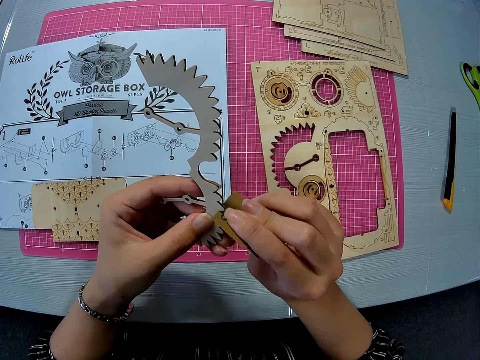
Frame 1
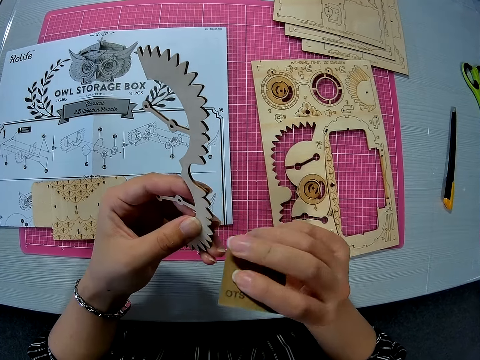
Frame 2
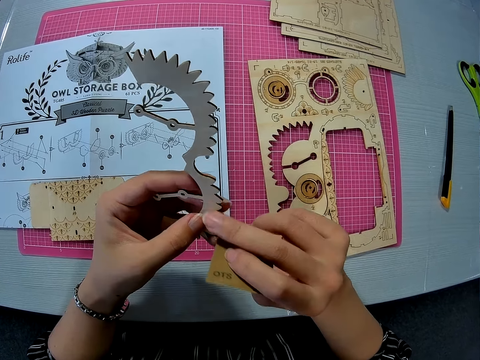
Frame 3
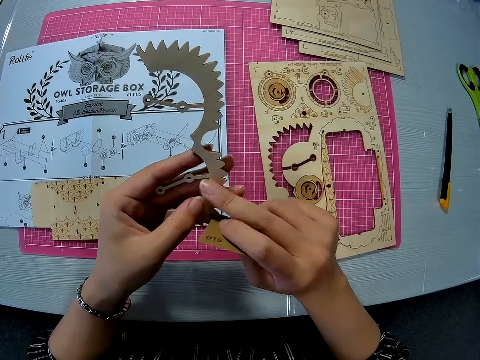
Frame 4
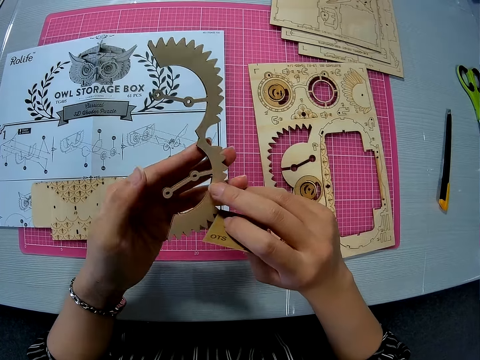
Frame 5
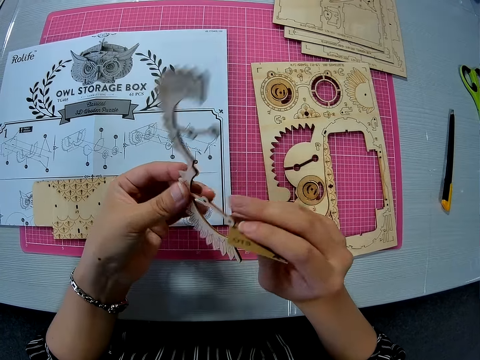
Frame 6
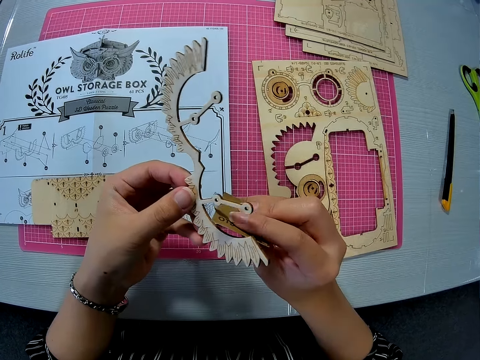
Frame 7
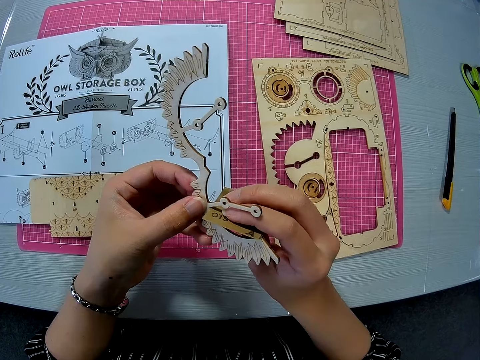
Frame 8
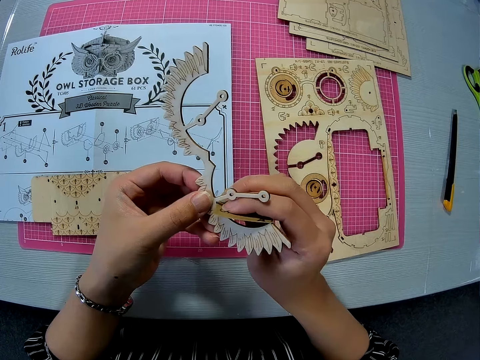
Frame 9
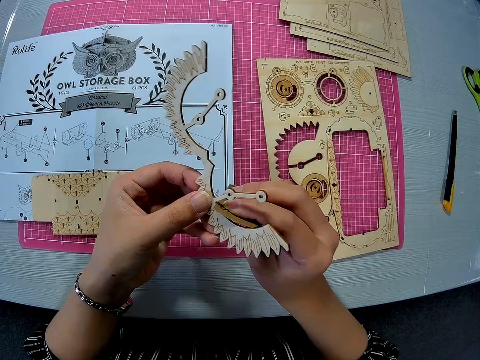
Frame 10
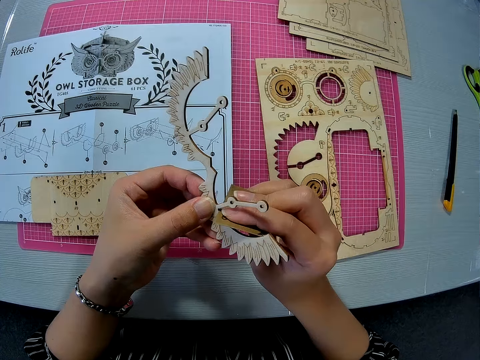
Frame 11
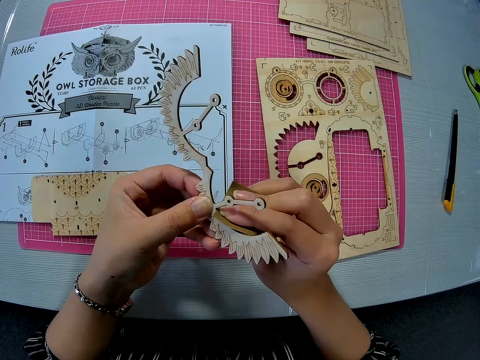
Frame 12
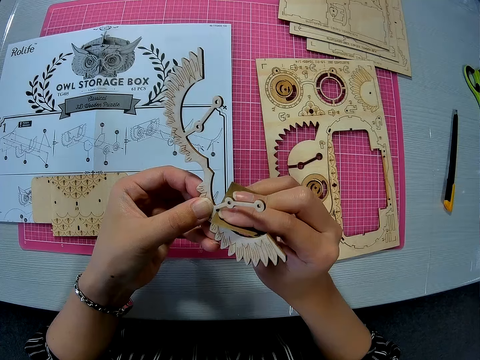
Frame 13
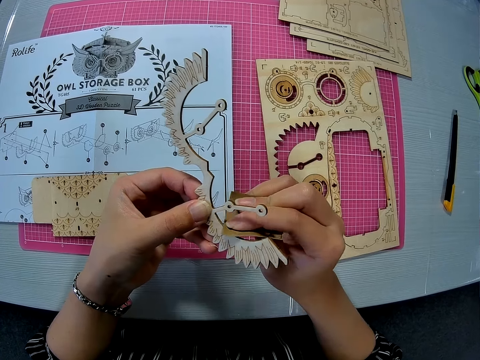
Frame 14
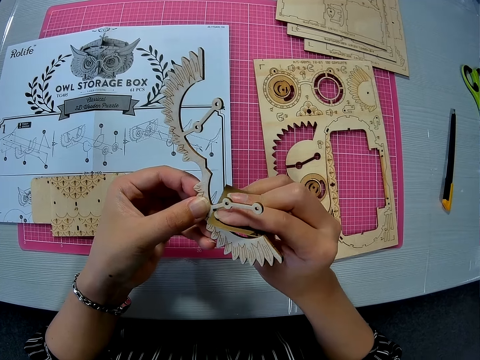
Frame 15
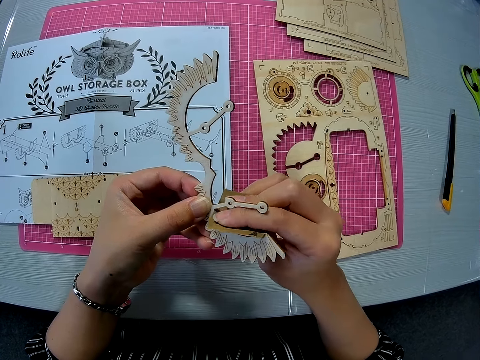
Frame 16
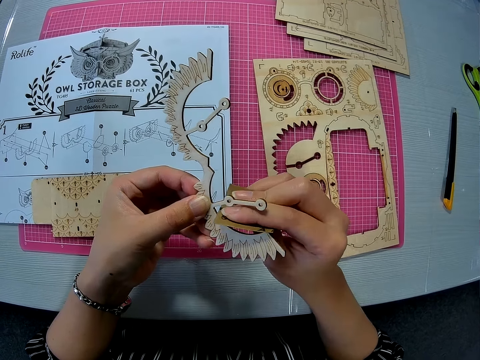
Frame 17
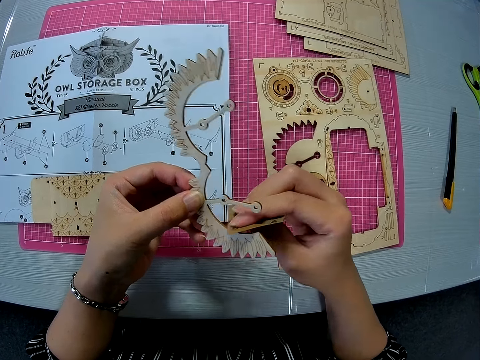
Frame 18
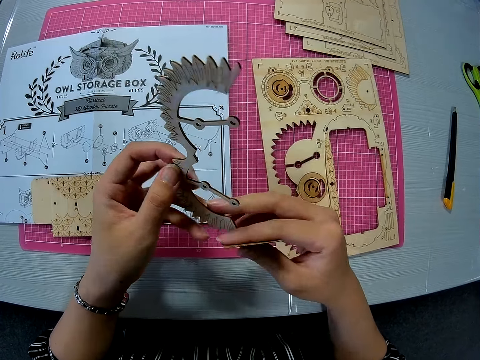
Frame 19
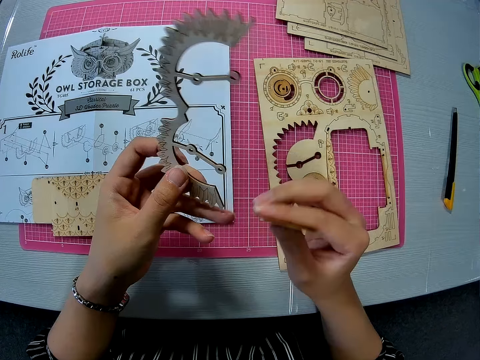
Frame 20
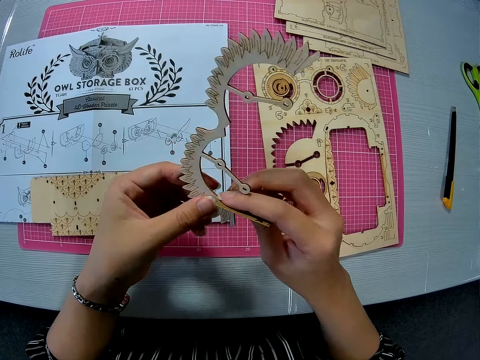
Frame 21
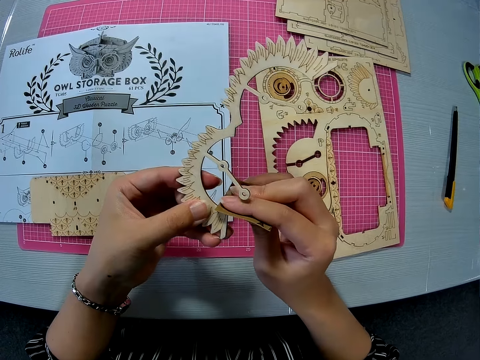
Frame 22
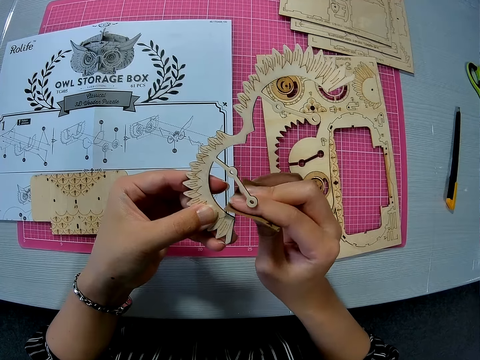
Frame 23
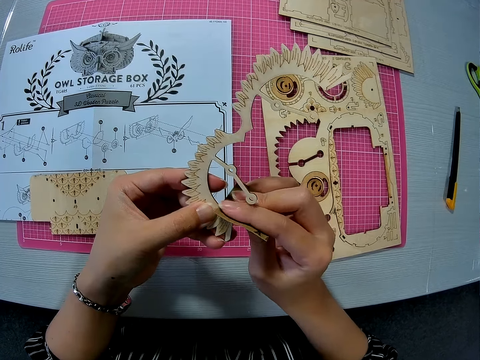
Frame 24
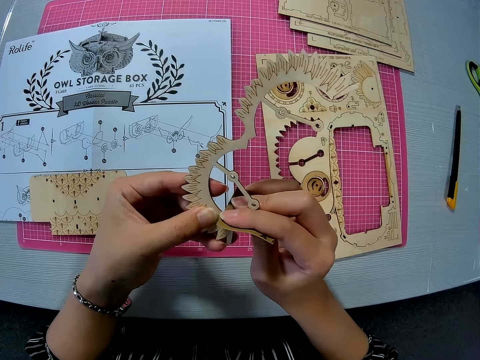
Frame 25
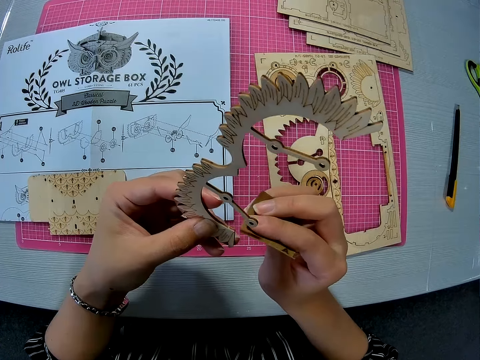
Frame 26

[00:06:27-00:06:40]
The camera wearer runs her right middle finger on the edge of the carved piece briefly. She files the edge of the carved piece.

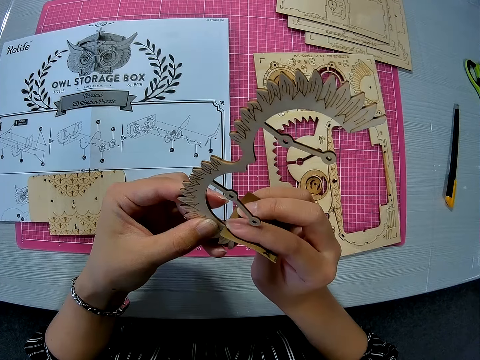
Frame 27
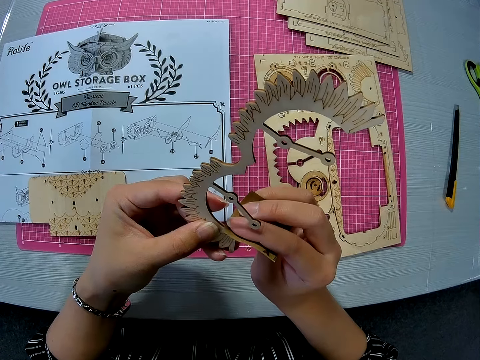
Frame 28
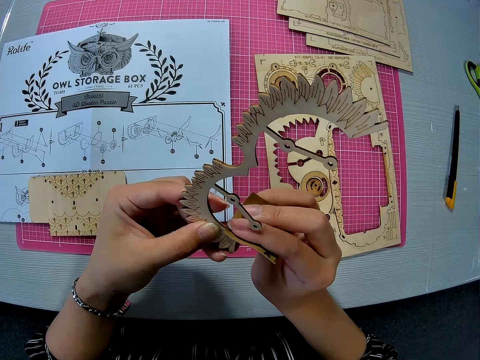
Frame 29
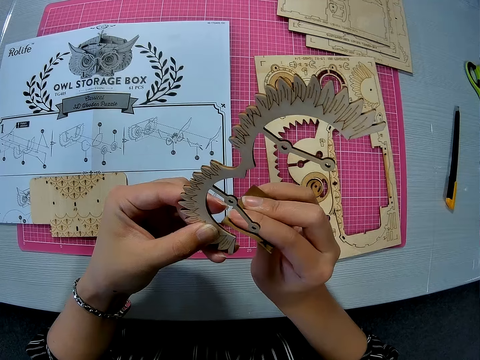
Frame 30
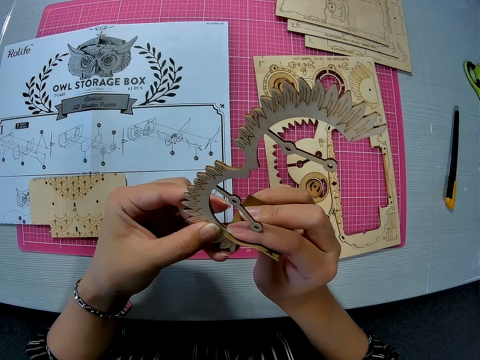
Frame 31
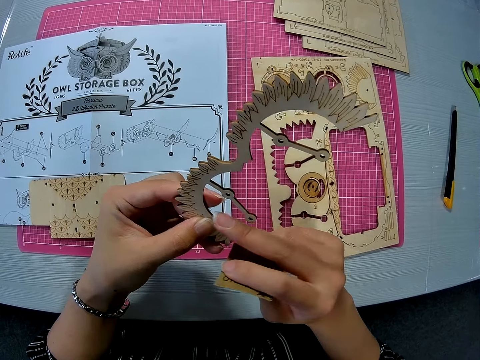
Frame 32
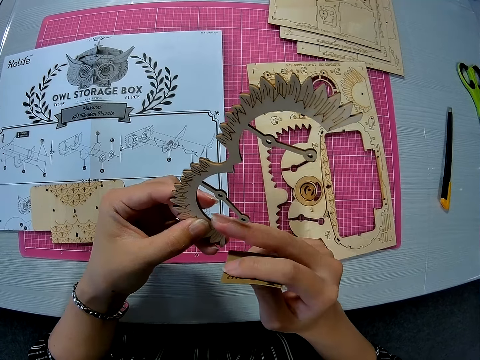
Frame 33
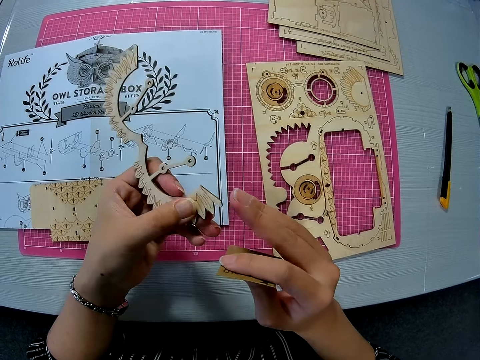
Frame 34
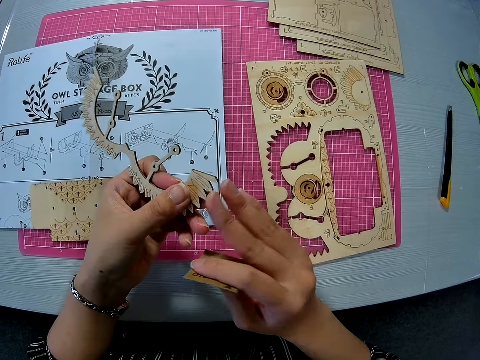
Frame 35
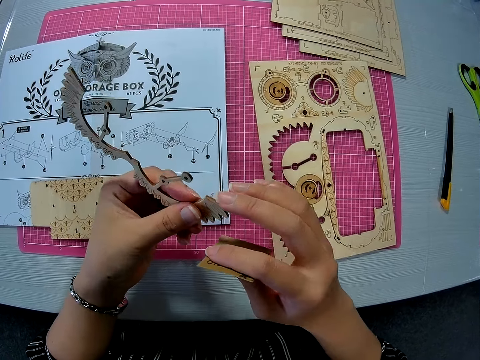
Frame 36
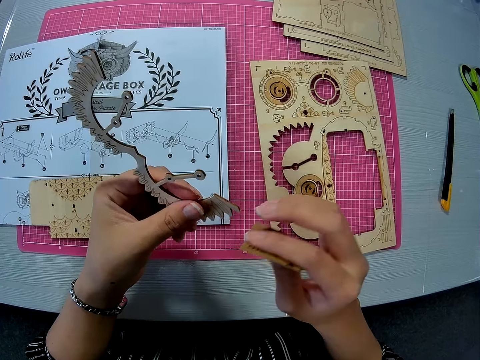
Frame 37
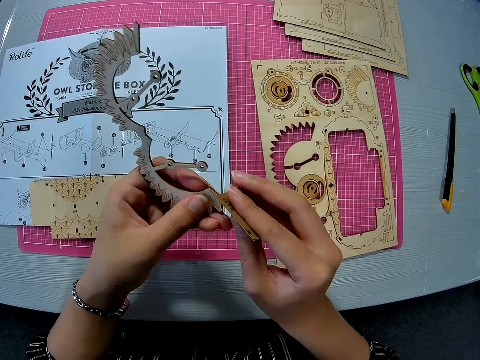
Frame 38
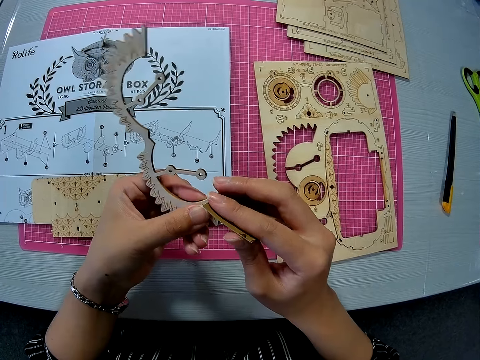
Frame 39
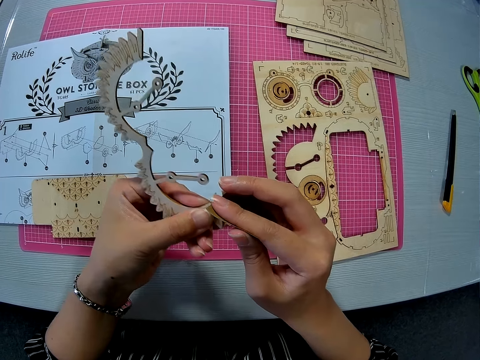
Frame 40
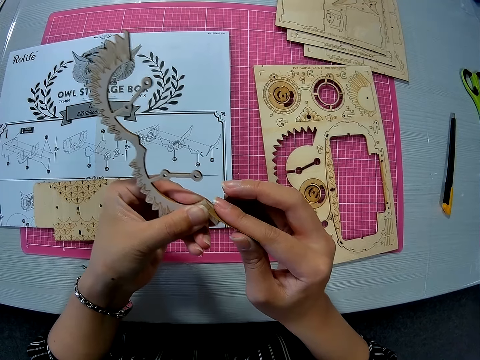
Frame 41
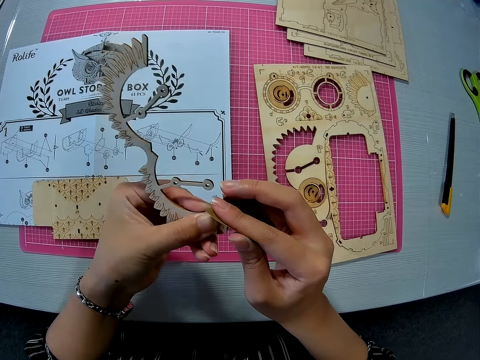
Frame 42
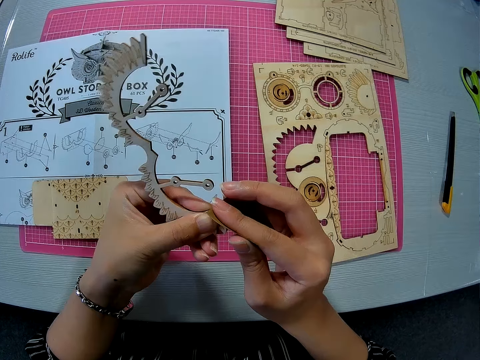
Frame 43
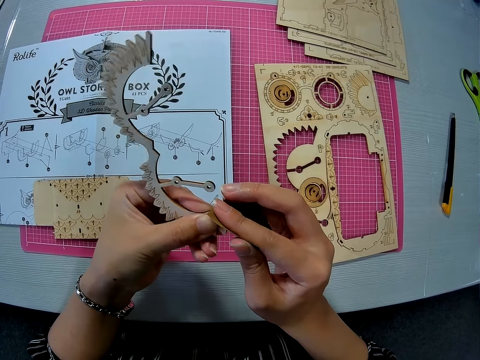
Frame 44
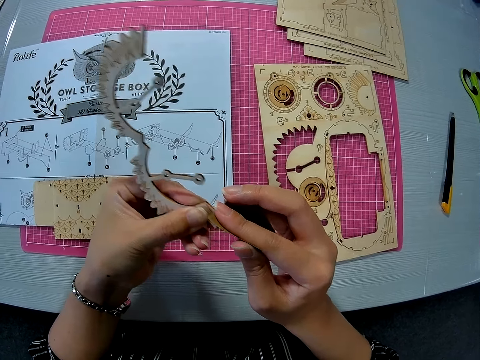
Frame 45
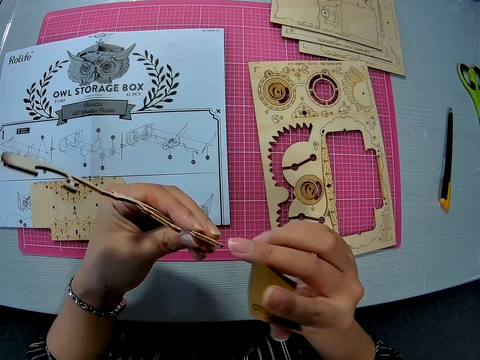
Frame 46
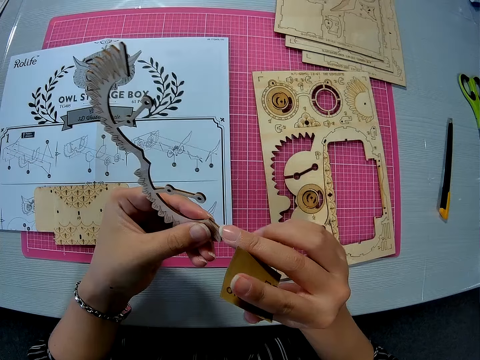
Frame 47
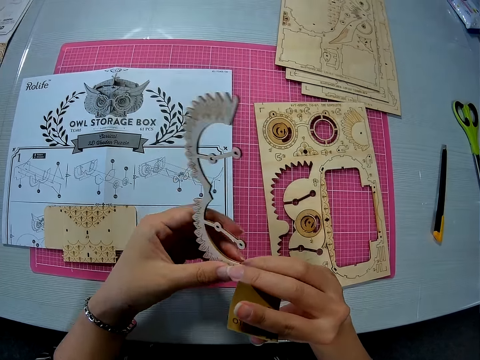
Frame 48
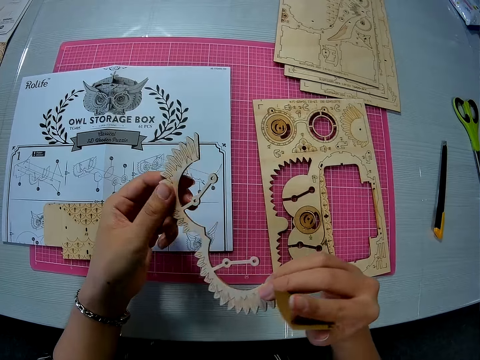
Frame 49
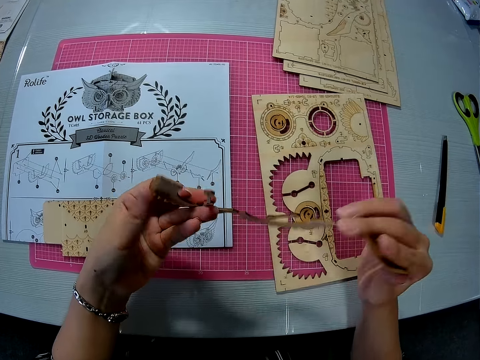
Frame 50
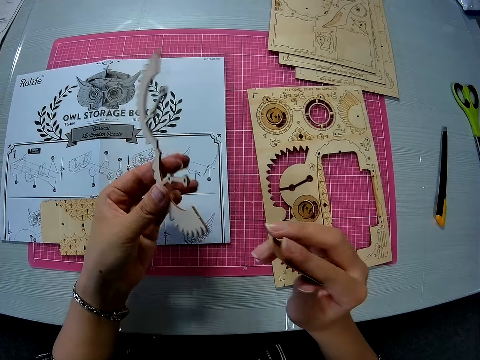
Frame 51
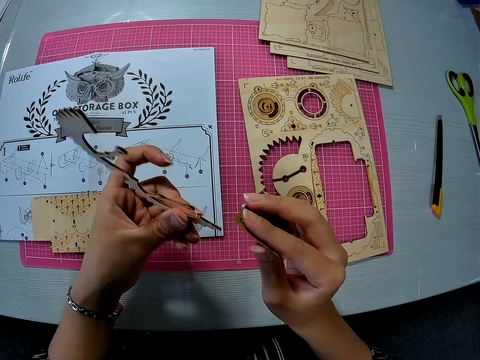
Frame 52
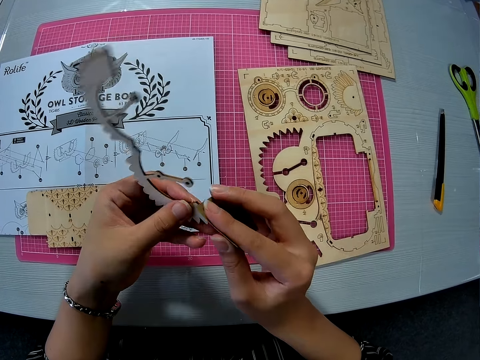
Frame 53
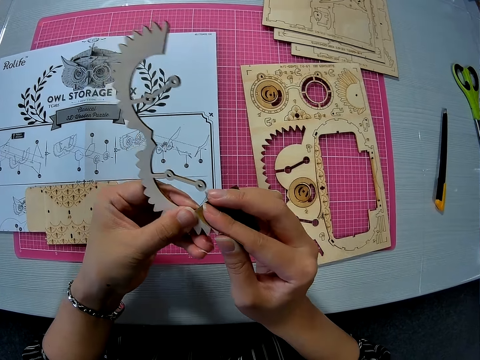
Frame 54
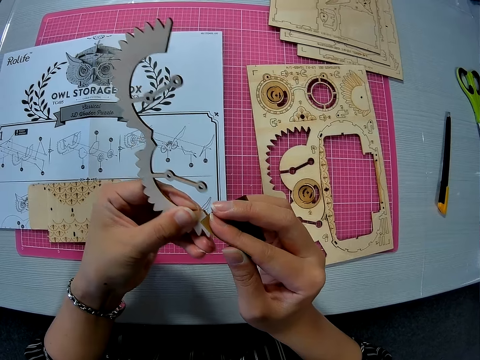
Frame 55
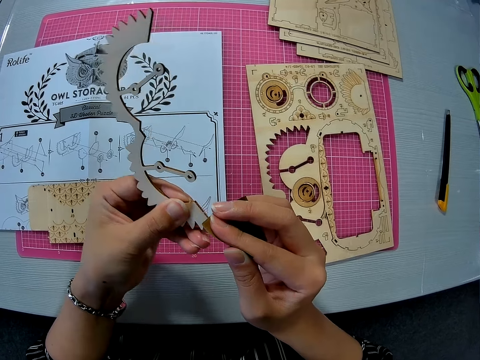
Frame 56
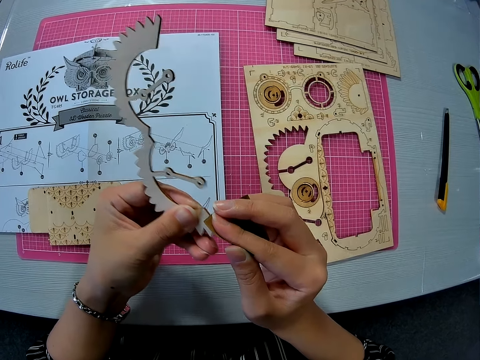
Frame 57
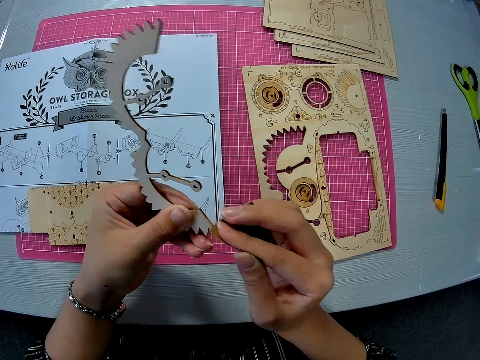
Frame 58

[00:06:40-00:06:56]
The camera wearer runs her right middle finger on the edge of the carved piece briefly. She files the edge of the carved piece. She runs her right middle finger on the edge of the carved piece briefly. She looks at the puzzle. She files the edge of the carved piece.
